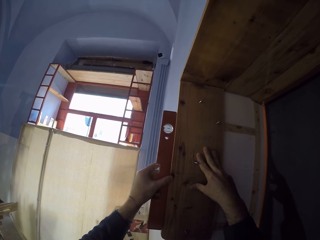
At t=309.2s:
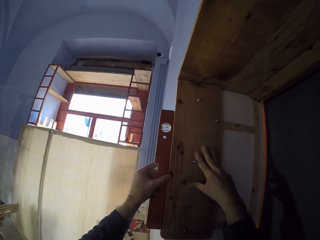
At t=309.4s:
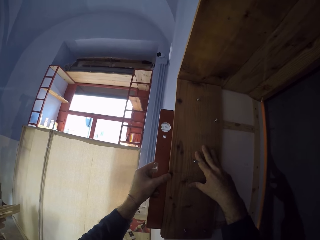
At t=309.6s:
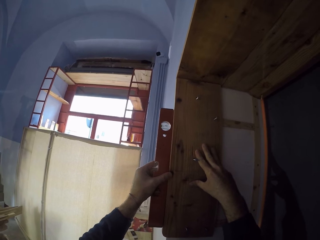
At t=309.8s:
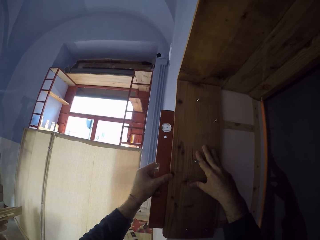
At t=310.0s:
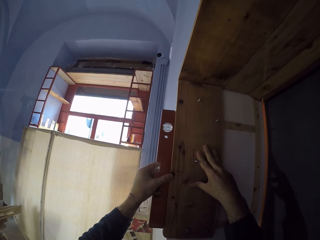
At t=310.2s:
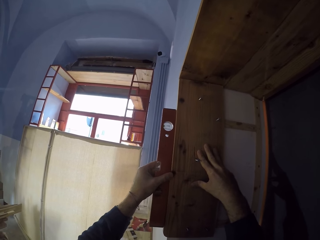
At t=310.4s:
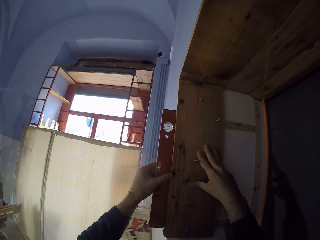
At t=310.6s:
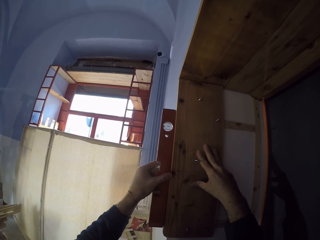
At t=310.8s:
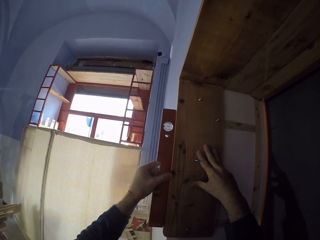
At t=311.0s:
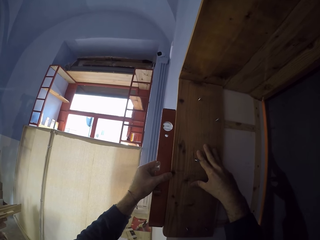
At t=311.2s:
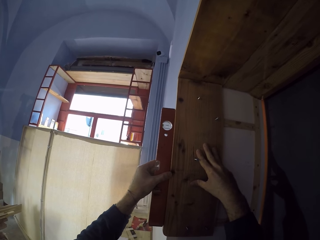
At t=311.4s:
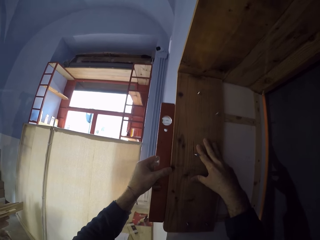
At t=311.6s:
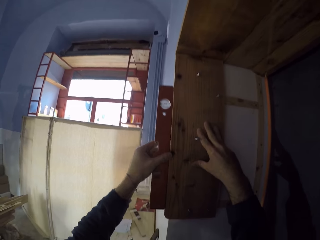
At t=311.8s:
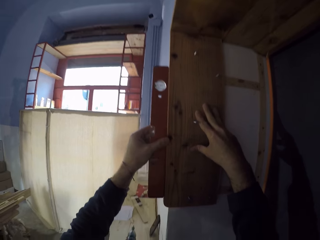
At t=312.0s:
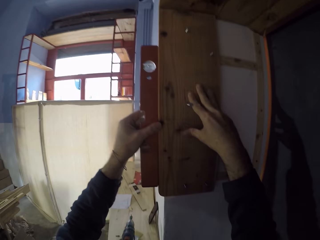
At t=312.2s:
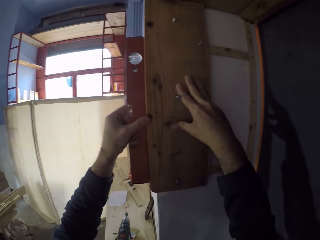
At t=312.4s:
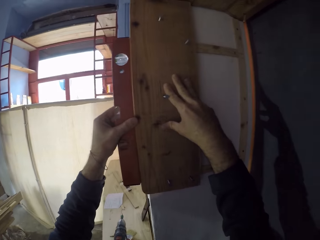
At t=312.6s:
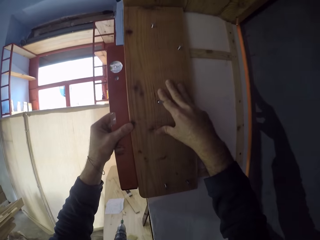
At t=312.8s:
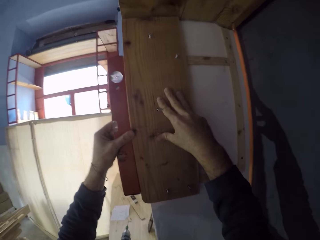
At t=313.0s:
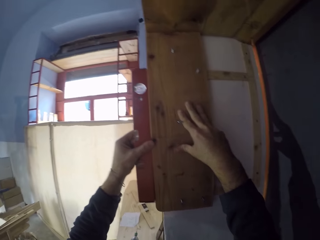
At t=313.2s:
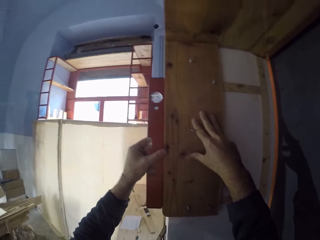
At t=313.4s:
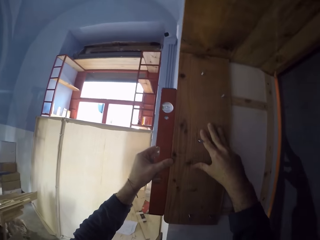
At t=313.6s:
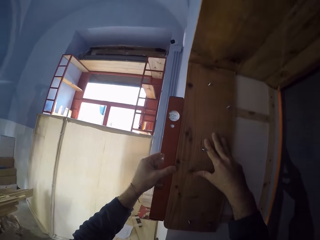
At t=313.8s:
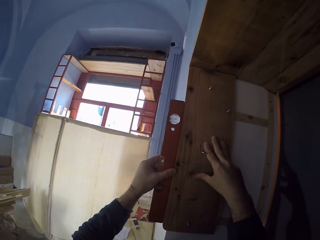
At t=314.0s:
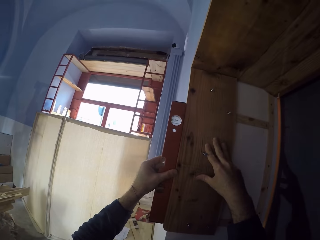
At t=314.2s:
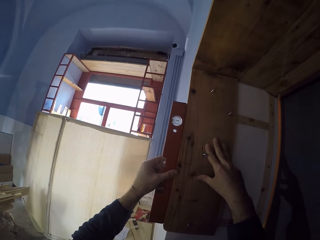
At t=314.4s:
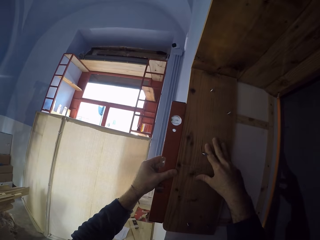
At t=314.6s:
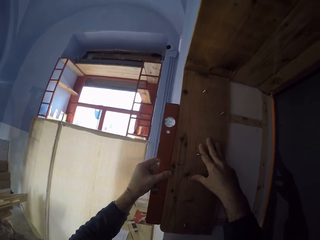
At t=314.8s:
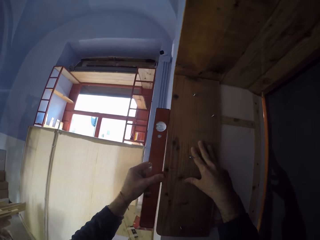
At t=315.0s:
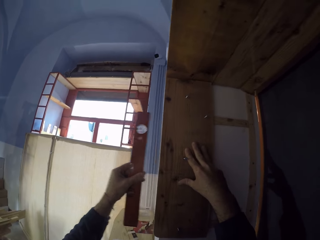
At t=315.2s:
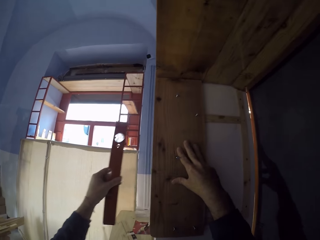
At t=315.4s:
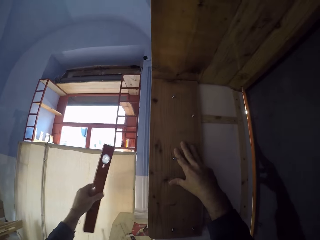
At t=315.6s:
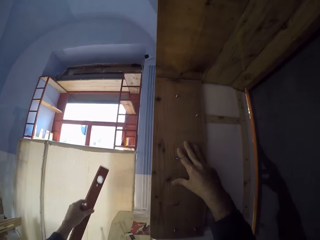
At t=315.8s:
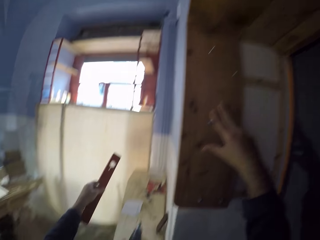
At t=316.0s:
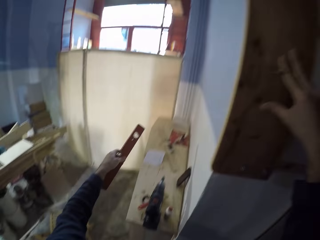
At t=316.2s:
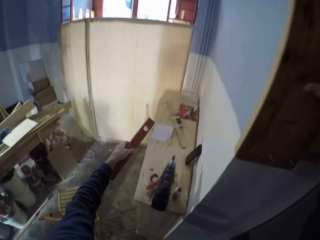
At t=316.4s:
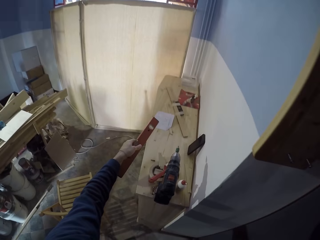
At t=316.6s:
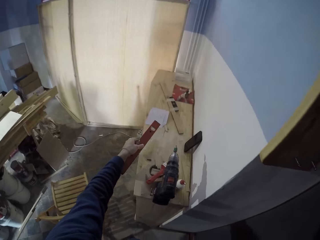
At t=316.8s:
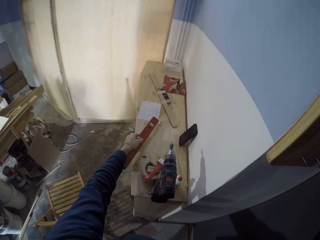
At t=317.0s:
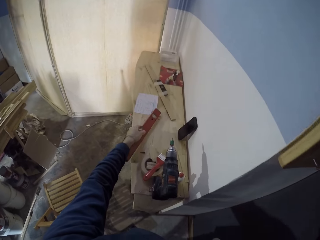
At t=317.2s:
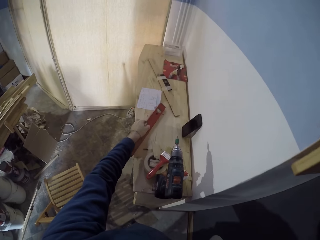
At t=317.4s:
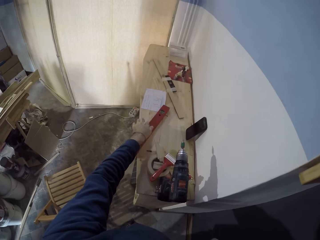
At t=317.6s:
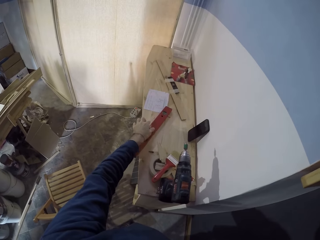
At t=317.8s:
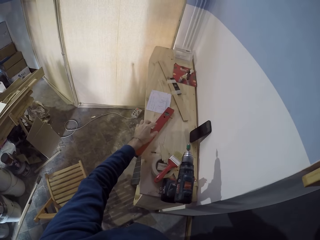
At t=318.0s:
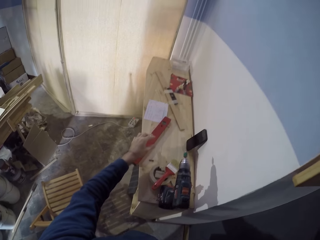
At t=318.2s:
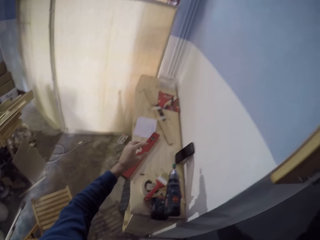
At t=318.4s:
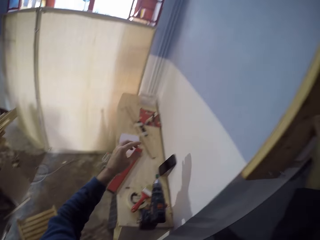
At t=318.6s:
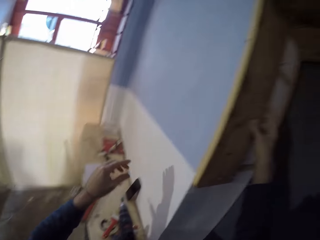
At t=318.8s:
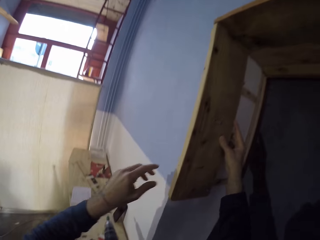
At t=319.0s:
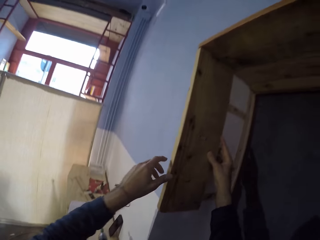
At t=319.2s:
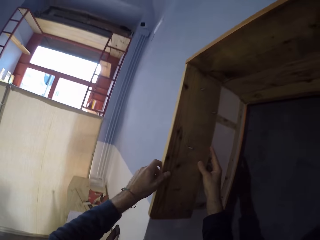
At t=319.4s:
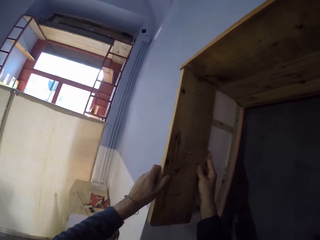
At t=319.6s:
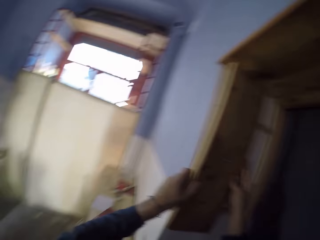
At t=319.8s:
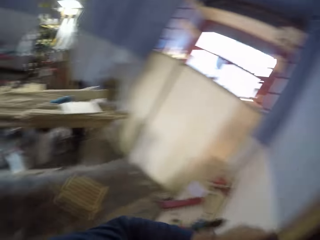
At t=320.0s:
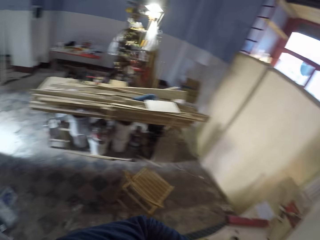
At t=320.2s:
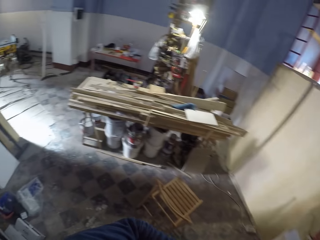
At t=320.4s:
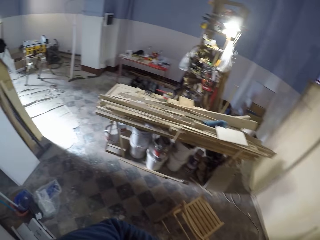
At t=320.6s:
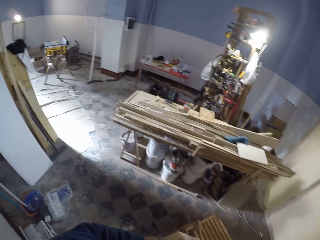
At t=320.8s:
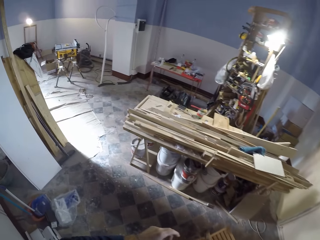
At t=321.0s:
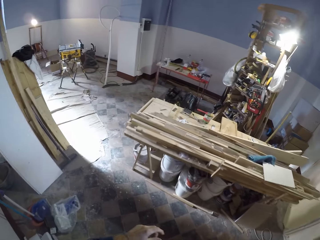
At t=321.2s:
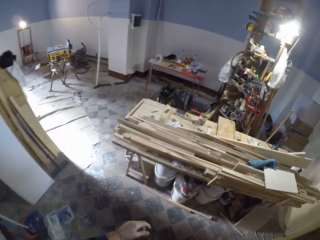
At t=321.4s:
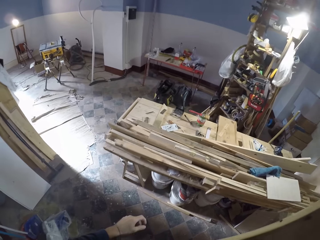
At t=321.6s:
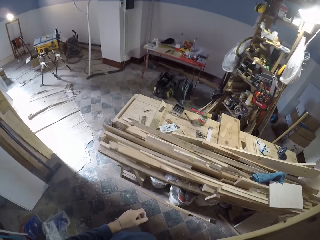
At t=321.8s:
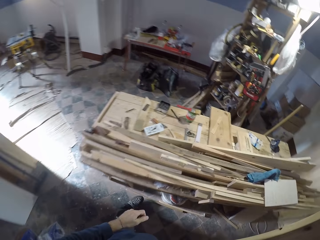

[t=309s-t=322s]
The camera wearer removes the ruler or spirit level from the wall. He places the spirit level in his left hand on the bench. He removes the plank of wood from the wall with his hands.

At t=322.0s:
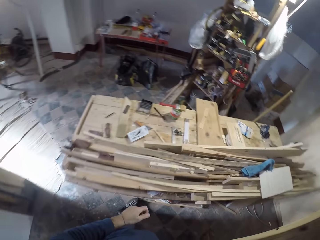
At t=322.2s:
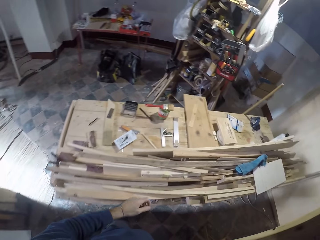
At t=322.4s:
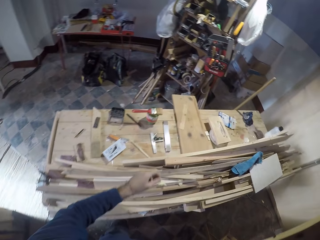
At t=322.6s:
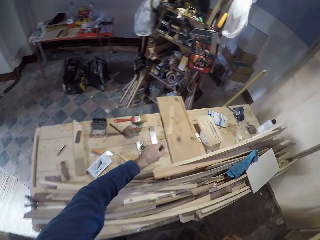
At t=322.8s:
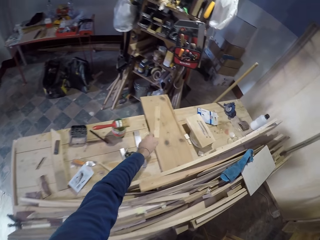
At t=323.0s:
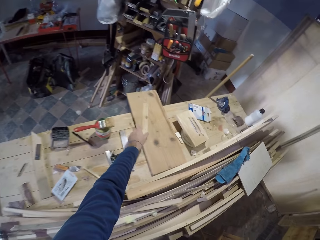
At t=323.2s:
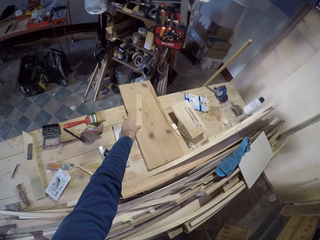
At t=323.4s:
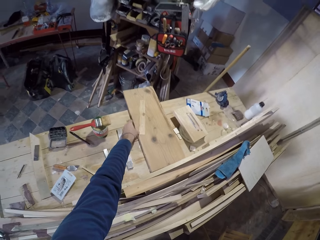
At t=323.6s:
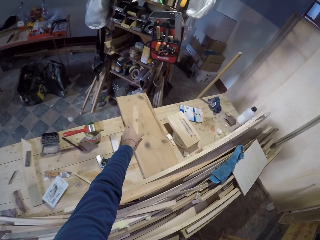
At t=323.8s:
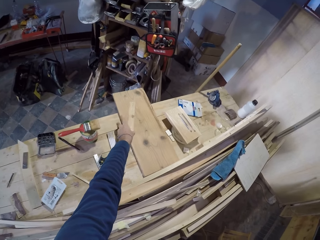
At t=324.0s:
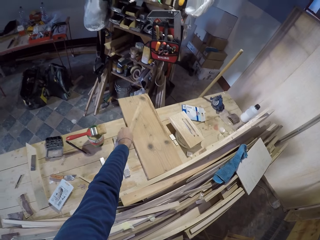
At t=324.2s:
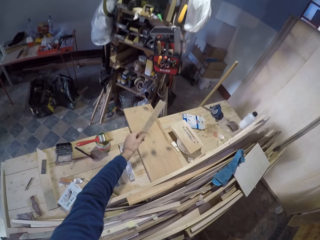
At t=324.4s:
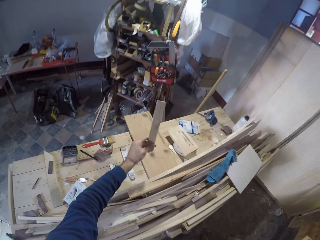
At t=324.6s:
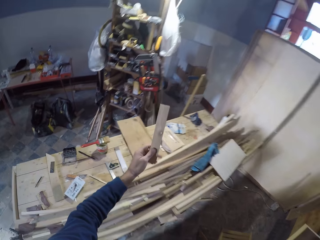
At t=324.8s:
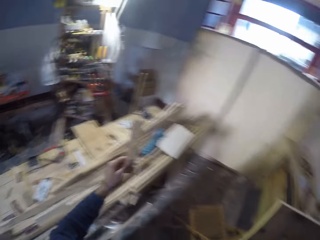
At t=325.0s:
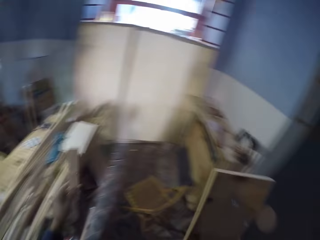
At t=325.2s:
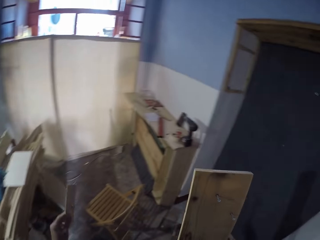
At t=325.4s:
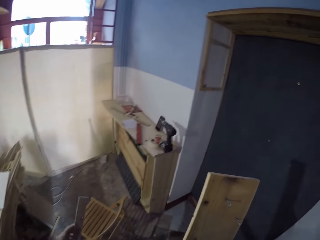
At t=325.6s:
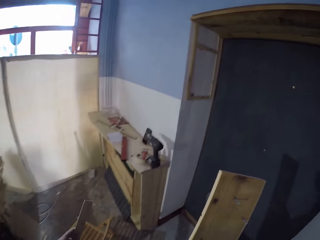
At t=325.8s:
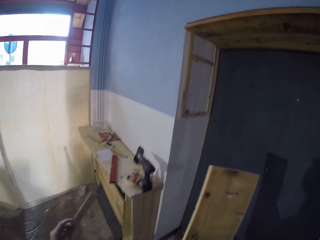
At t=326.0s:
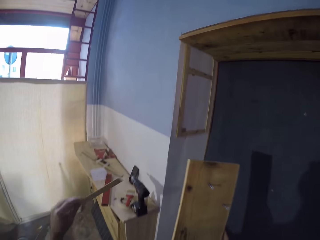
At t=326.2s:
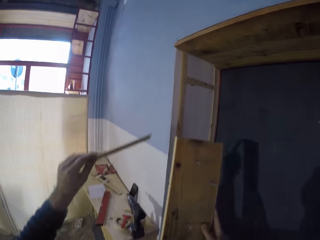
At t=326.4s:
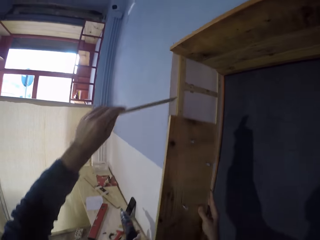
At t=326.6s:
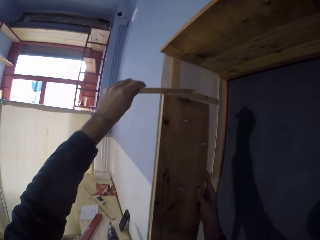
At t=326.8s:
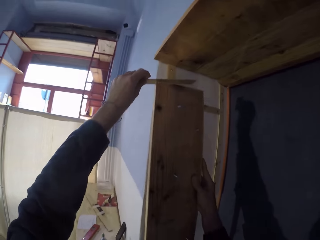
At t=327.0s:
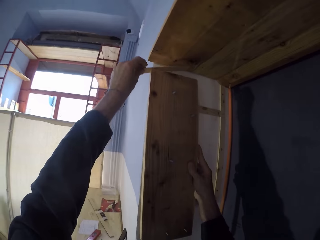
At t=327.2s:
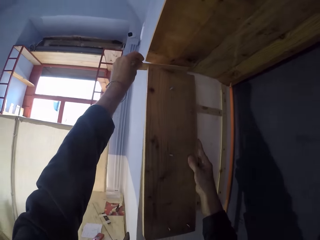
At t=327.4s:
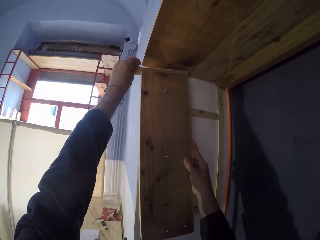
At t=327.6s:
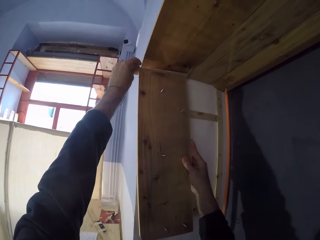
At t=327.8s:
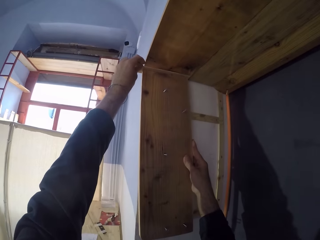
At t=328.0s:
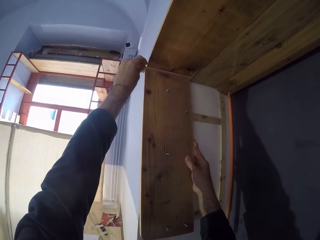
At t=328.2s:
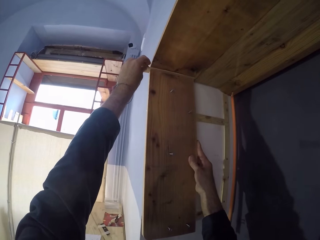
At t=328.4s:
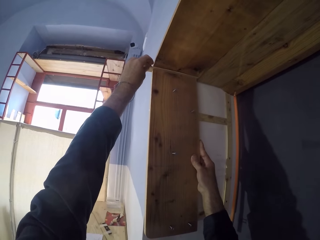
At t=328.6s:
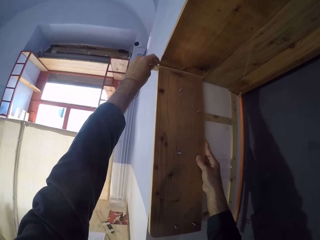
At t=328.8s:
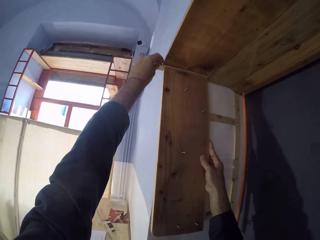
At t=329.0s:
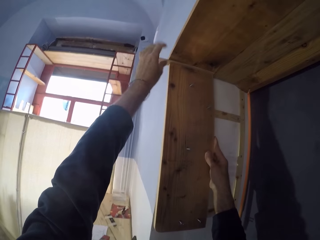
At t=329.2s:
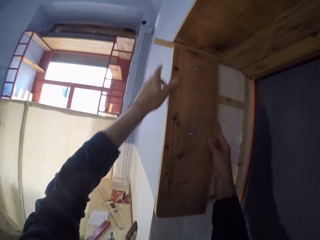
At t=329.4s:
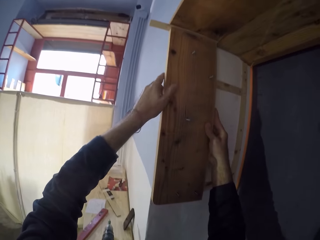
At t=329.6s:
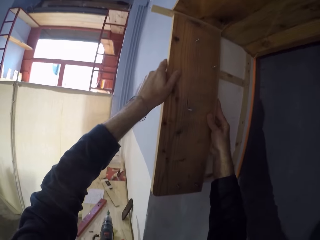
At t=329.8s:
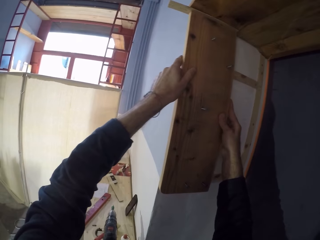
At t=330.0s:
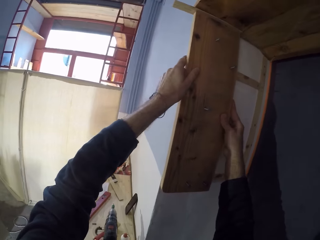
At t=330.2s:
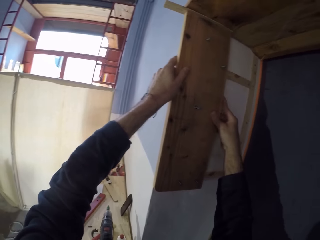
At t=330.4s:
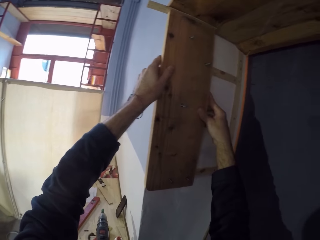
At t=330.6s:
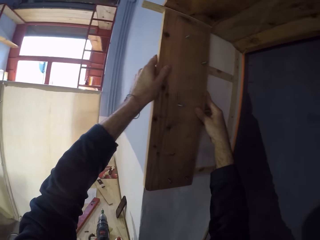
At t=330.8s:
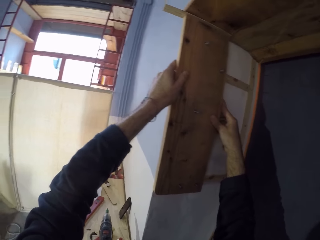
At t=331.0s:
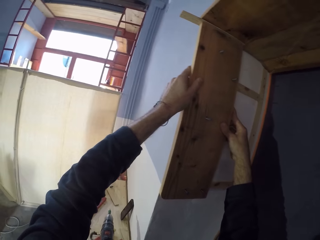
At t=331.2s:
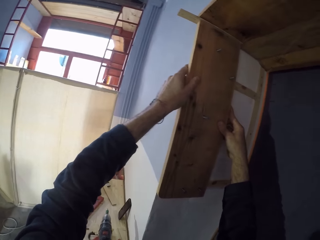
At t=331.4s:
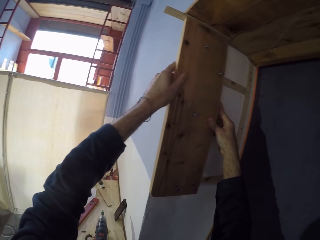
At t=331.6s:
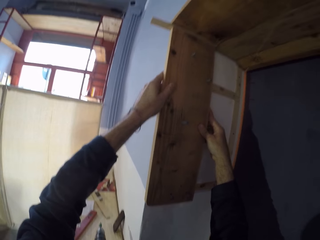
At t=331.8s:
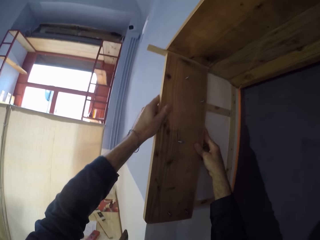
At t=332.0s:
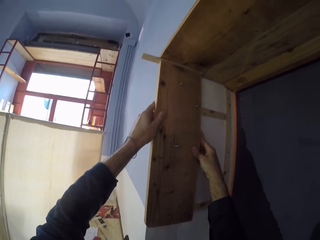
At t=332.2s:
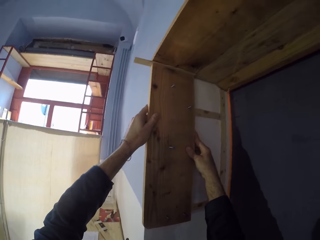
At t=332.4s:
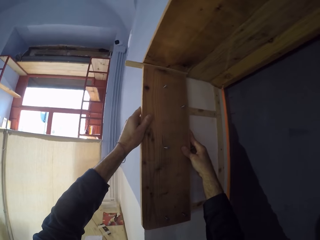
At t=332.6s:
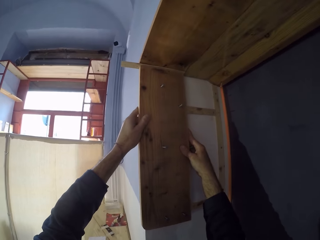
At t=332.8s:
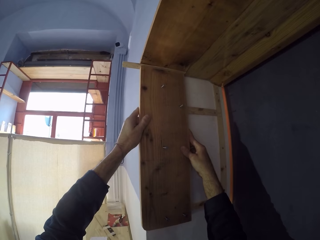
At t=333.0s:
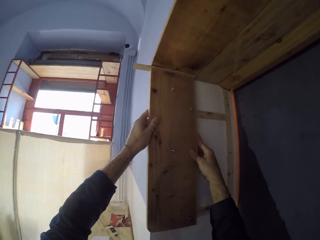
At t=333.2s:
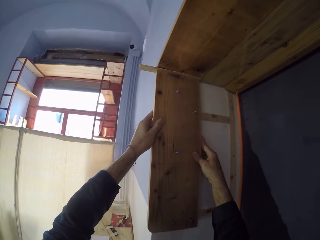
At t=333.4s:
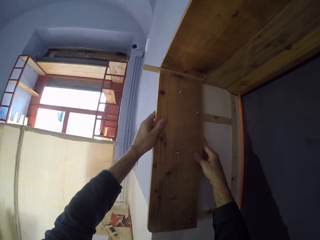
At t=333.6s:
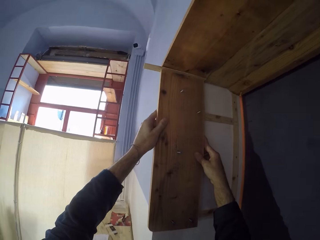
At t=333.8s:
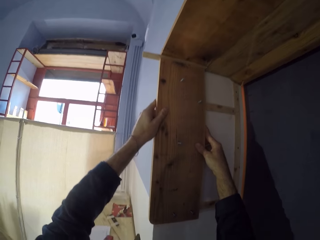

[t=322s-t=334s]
The camera wearer picks up a piece of wood from a table with his left hand. He places the piece of wood in his left hand on the plank of wood against the wall. He places the plank of wood in his right hand against the wall. He pushes the plank of wood in his left hand against a door header. He holds the plank of wood against the wall with his hands.
